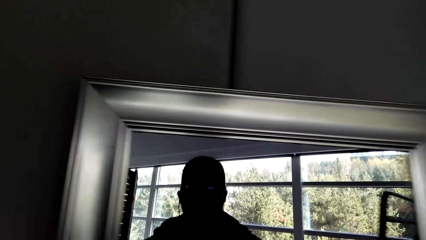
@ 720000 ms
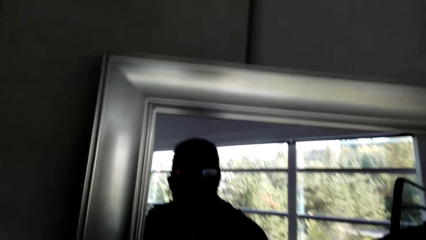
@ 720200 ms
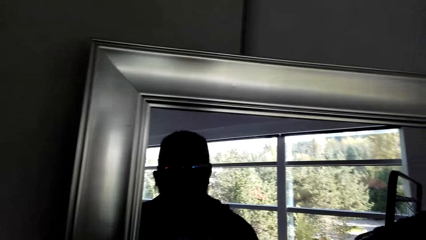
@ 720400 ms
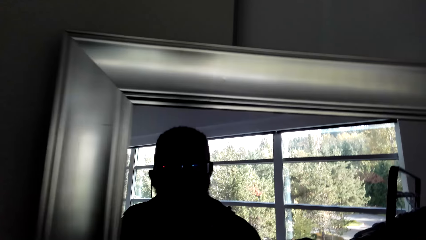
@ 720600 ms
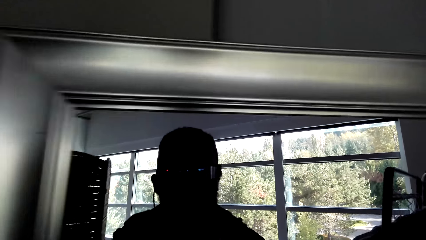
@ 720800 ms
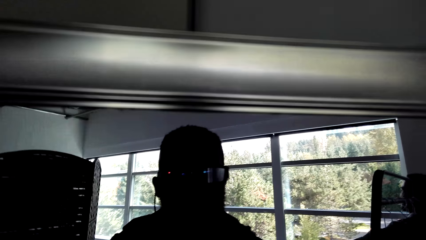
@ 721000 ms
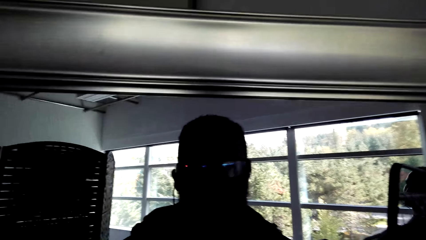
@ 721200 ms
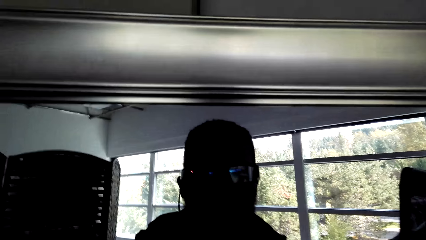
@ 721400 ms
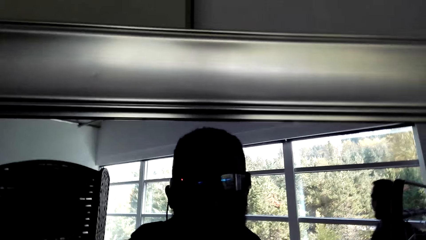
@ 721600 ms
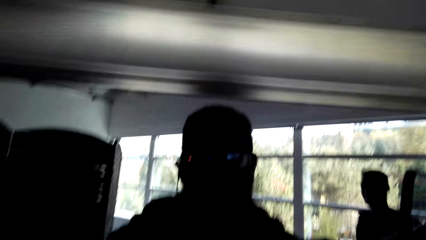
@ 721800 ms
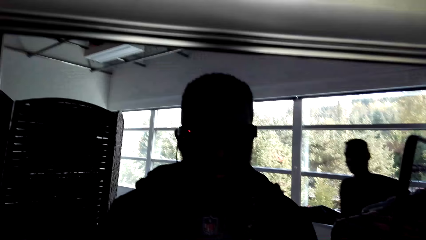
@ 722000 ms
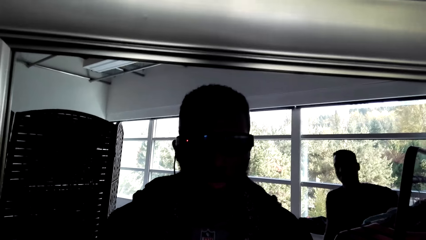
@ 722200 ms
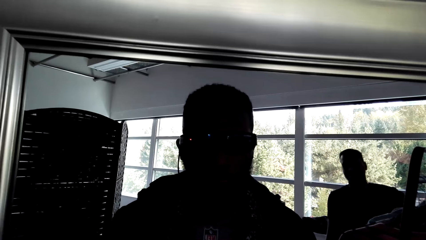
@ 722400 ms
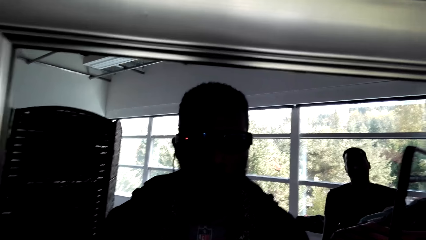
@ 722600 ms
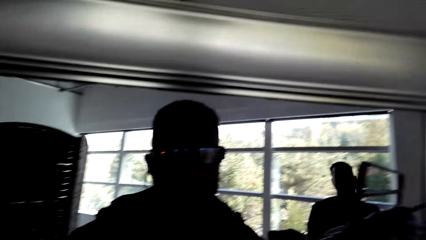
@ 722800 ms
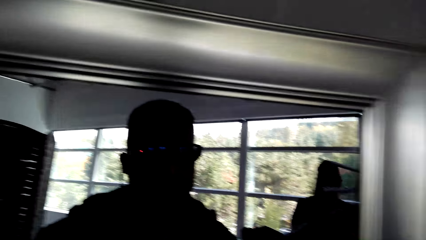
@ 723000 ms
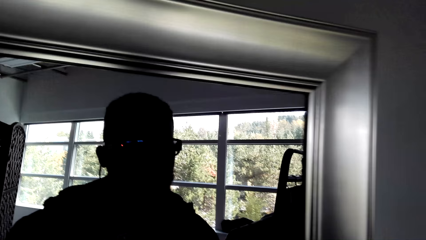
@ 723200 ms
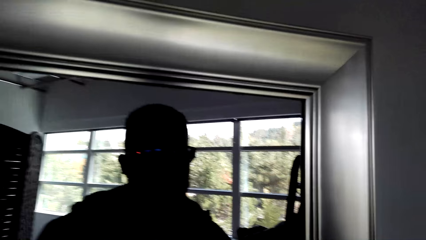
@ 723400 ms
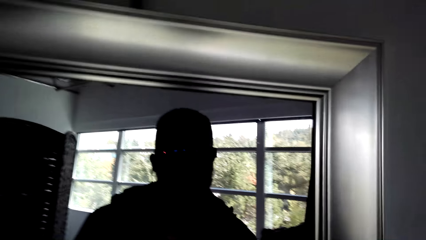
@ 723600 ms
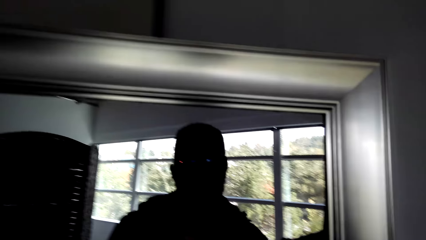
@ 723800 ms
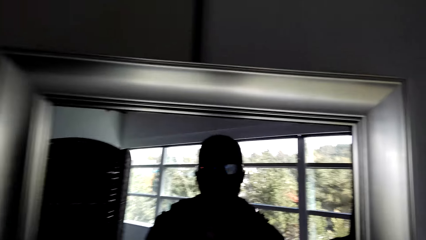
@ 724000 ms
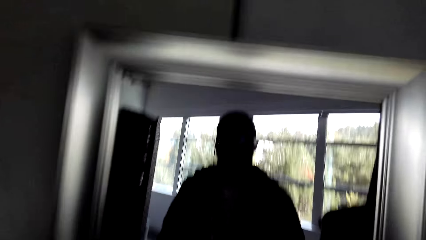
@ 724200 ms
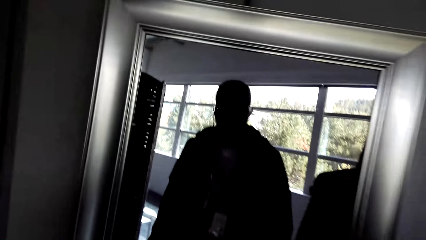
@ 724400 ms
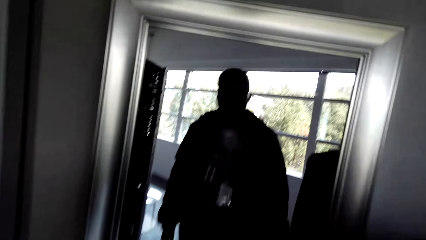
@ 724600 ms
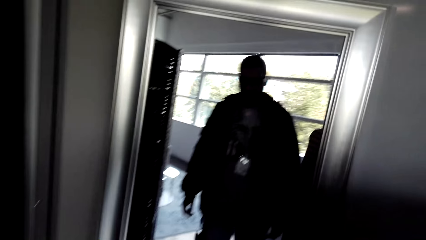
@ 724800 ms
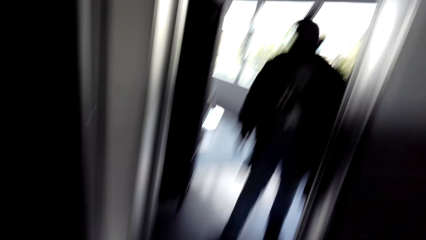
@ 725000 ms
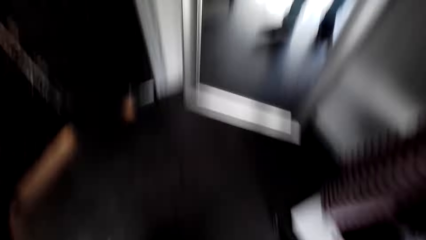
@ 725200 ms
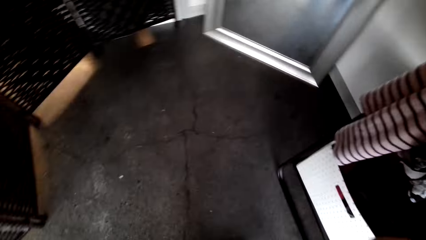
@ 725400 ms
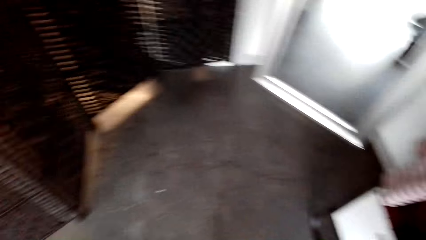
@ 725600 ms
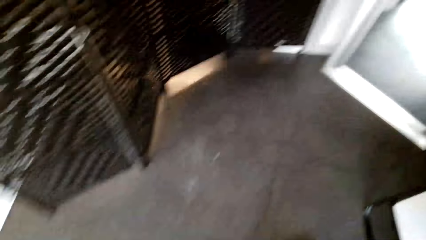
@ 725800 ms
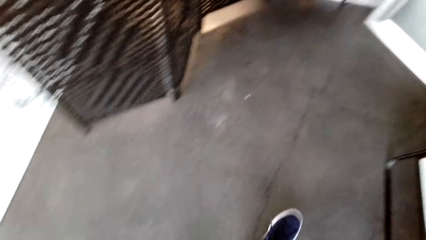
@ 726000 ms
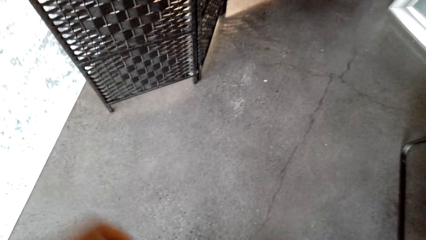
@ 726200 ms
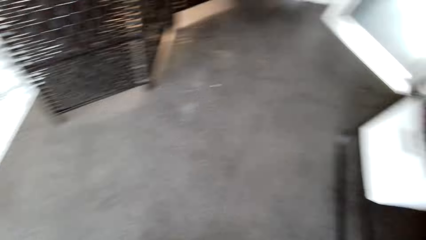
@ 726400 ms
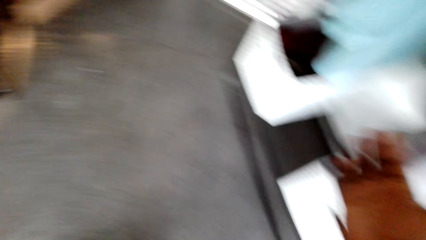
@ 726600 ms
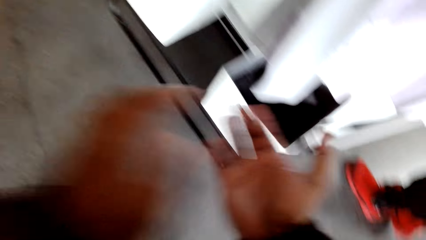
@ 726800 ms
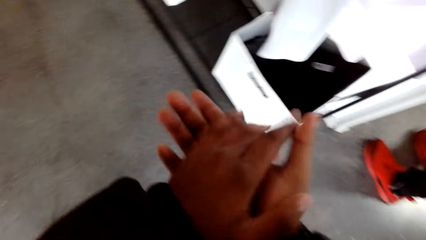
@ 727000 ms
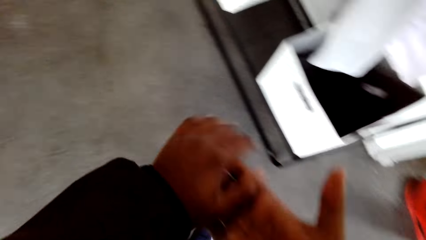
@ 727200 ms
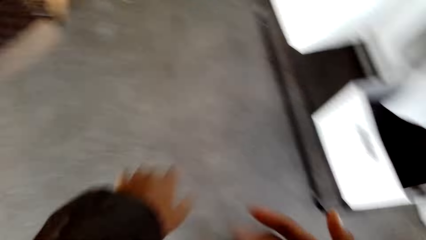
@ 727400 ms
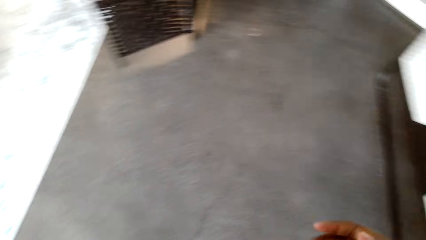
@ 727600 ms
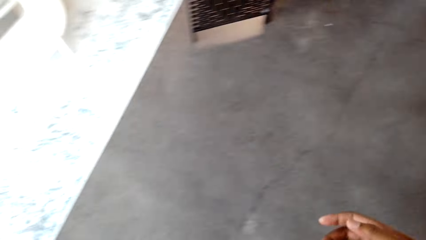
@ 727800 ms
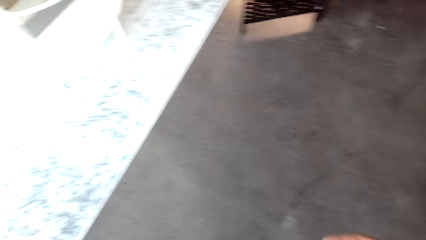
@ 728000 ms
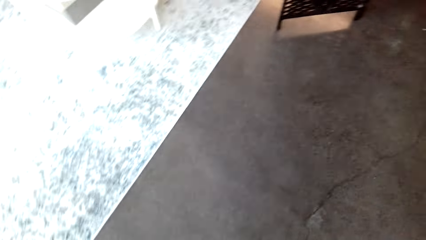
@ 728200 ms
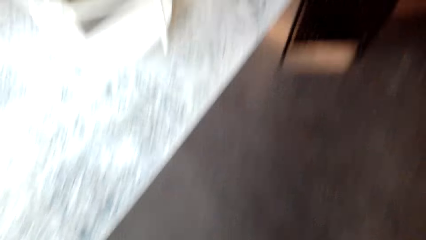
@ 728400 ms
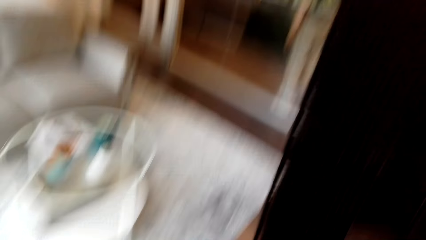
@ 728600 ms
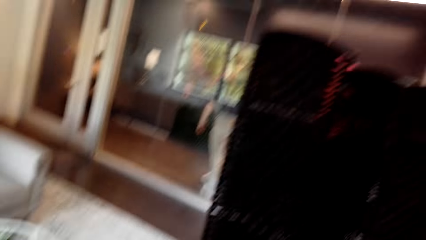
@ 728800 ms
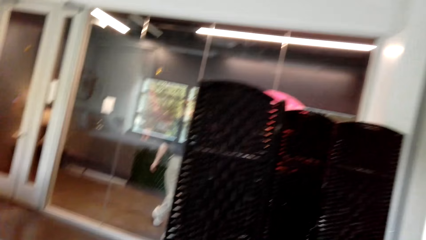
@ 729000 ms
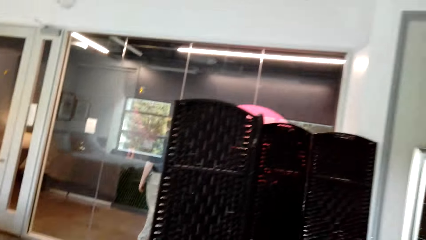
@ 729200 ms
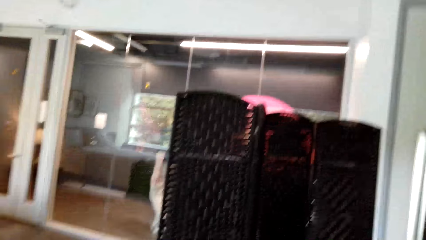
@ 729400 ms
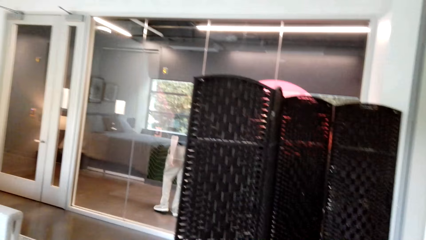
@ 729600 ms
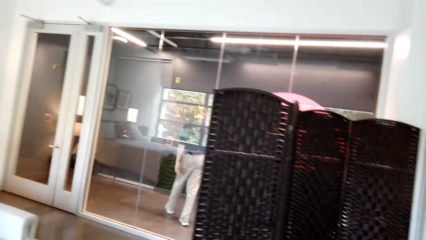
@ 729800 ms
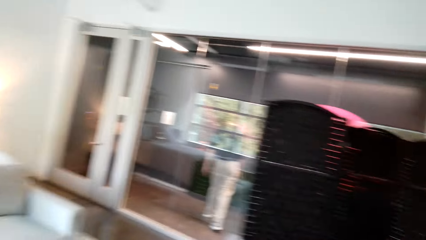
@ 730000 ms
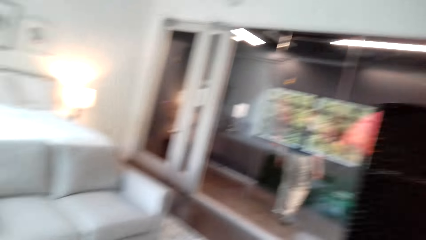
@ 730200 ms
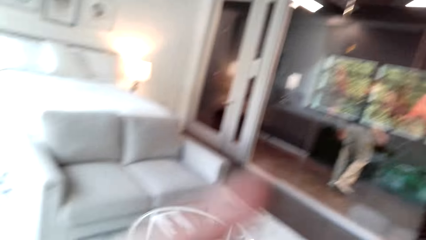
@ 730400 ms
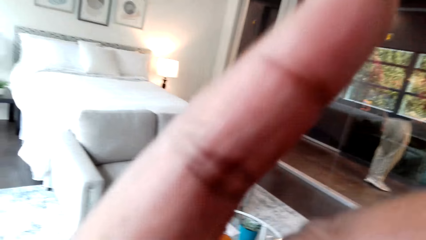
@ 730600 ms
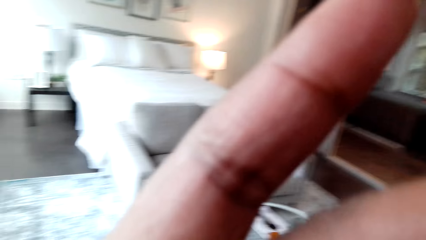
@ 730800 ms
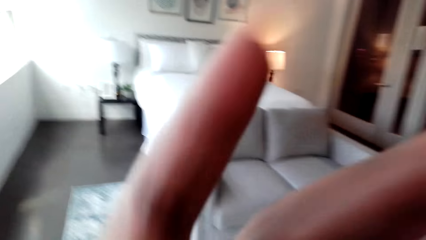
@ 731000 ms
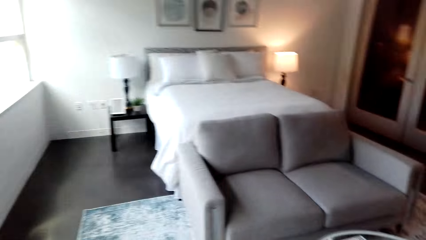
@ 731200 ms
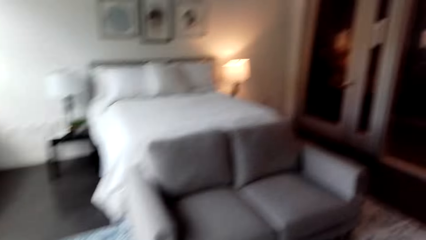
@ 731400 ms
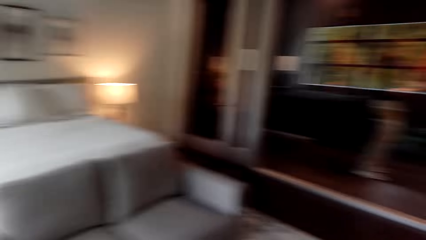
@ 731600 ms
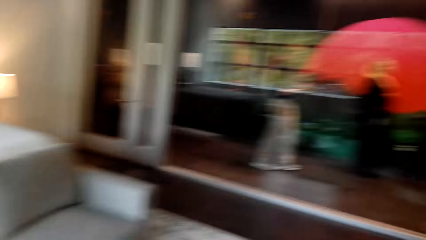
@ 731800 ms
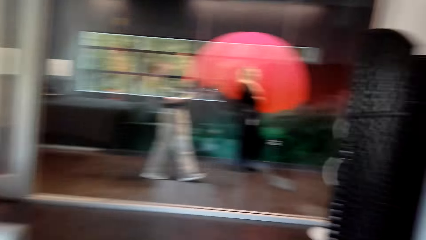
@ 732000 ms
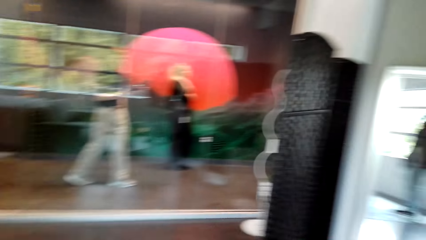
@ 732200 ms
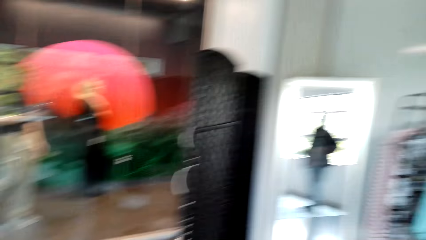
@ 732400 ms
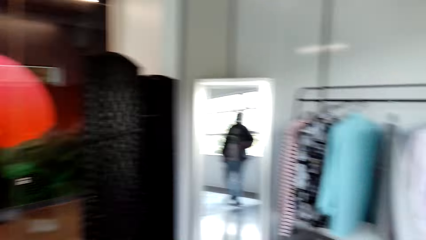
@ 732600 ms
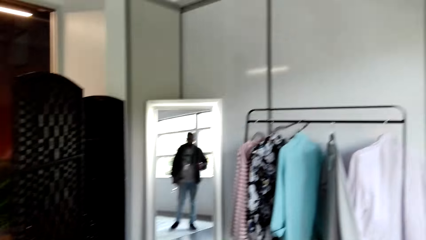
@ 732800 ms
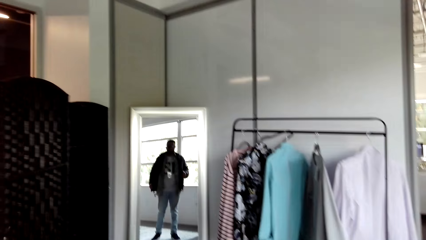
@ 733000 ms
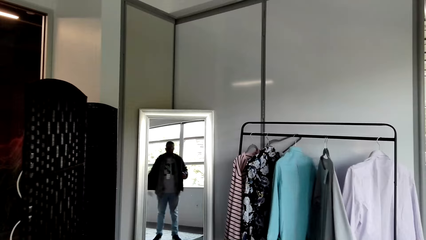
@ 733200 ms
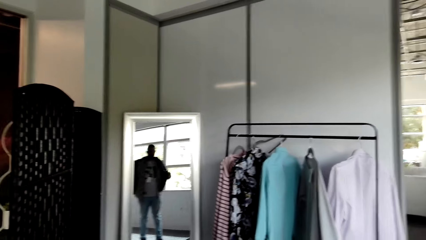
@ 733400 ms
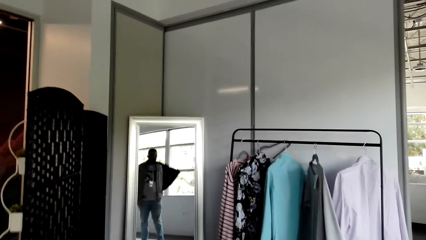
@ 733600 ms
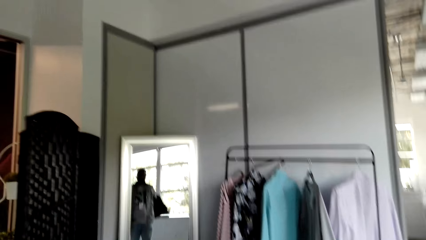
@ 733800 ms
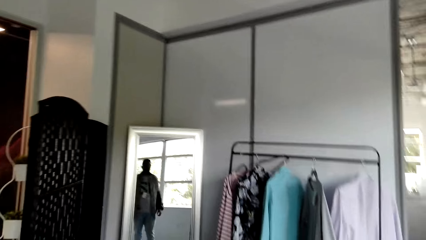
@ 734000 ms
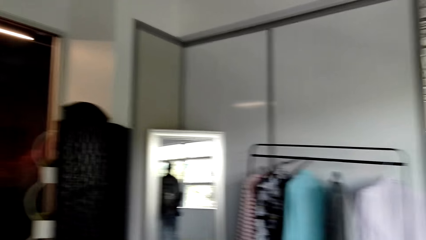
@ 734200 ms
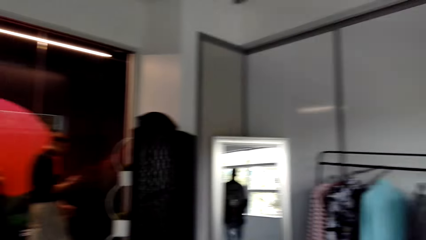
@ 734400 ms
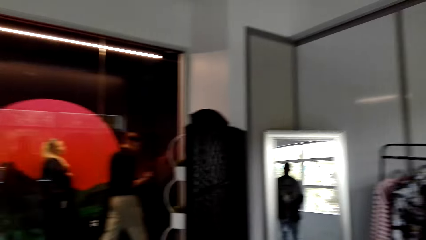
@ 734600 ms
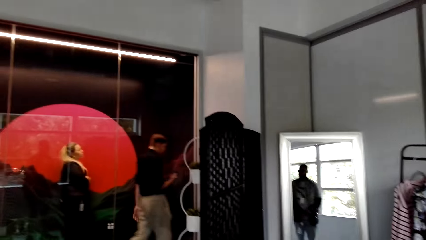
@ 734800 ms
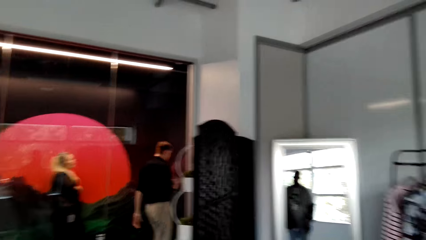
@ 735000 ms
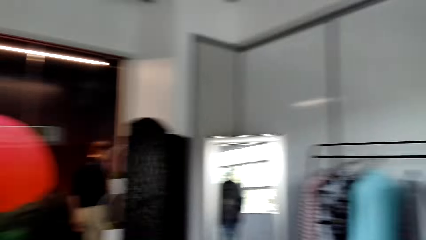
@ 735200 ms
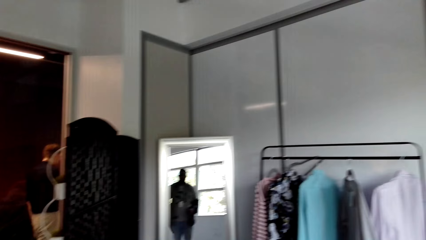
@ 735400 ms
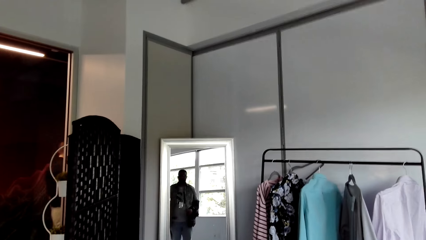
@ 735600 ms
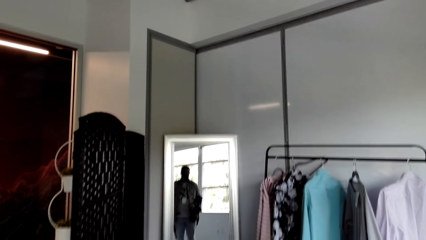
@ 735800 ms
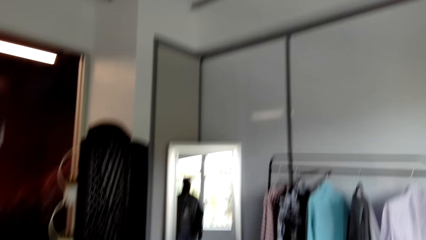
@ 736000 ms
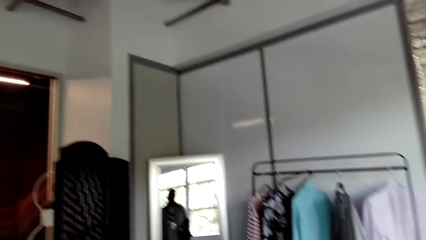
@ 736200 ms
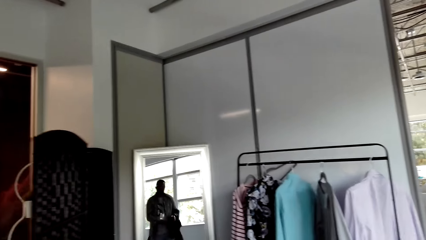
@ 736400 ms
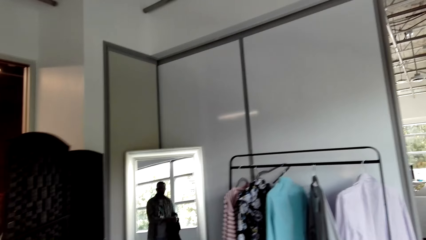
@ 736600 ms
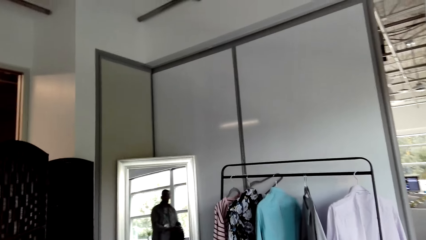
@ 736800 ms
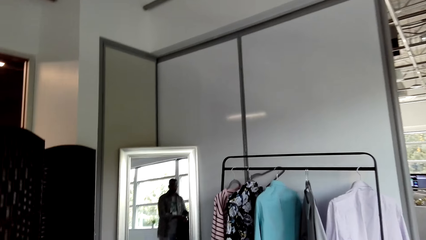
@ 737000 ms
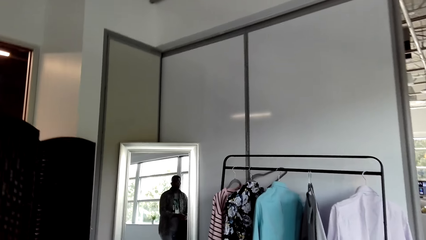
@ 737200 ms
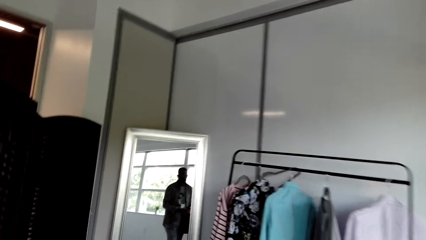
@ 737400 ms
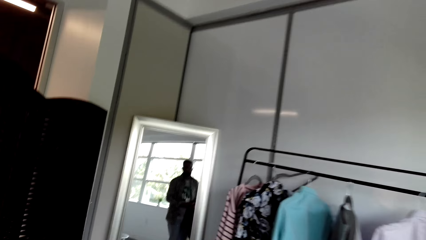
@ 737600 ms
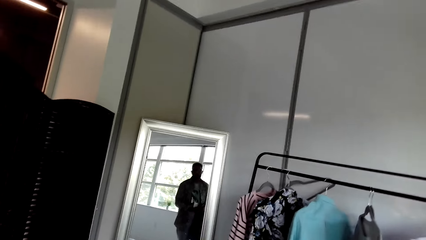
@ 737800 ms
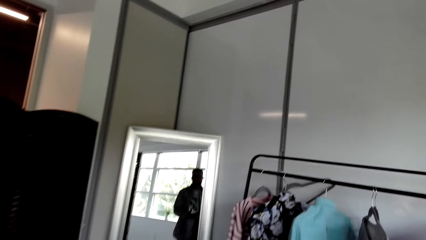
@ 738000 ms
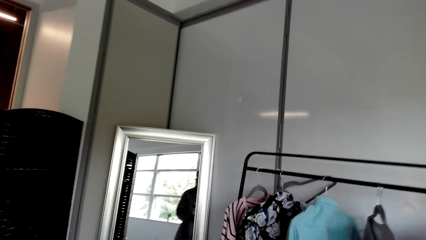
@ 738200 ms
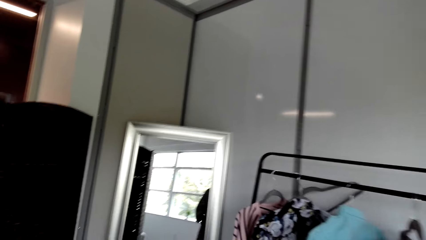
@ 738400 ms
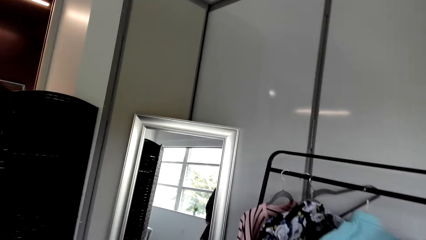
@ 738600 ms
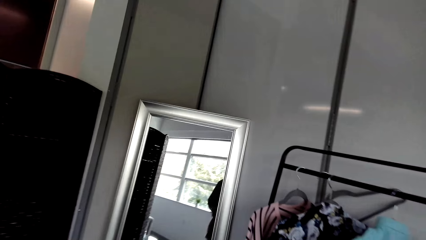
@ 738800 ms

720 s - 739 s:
The camera wearer looks at the mirror. A man looks at the mirror. The camera wearer looks at the mirror. He walks around. He claps his hands. He rubs both hands together. He walks around. He touches the camera. He walks around. He removes his jacket. He walks around.
